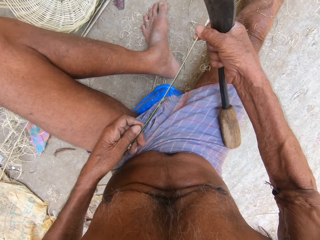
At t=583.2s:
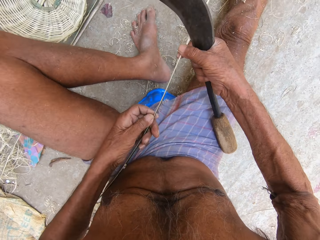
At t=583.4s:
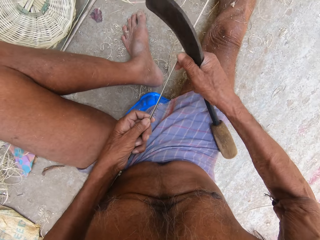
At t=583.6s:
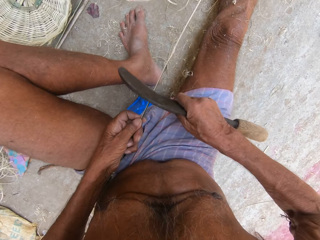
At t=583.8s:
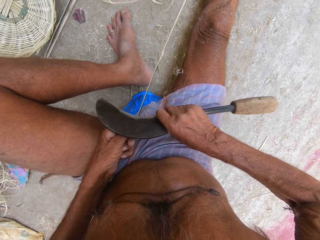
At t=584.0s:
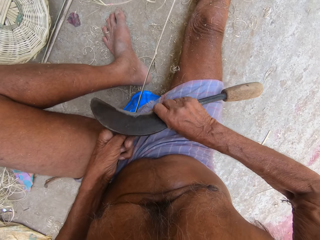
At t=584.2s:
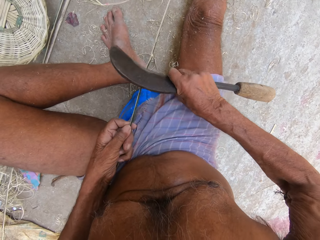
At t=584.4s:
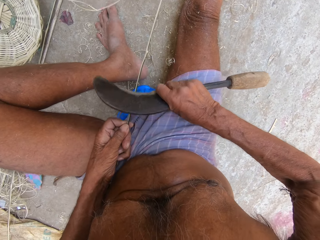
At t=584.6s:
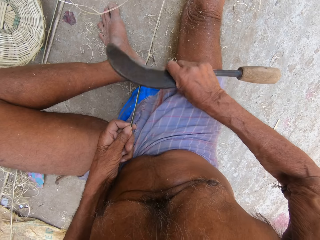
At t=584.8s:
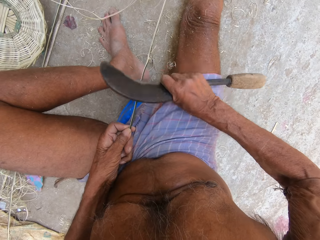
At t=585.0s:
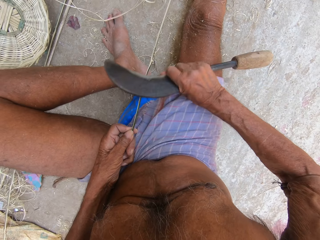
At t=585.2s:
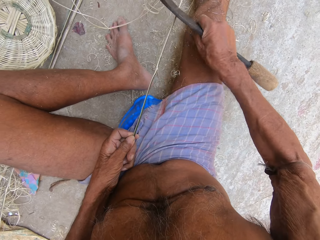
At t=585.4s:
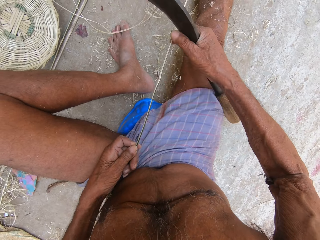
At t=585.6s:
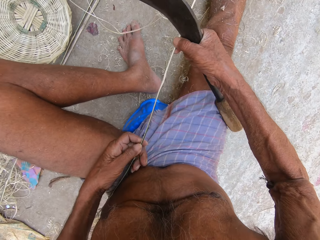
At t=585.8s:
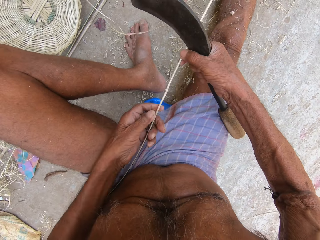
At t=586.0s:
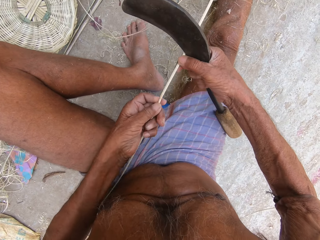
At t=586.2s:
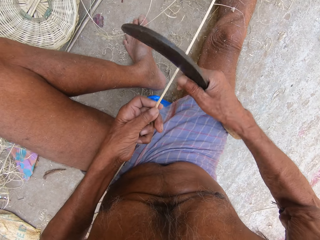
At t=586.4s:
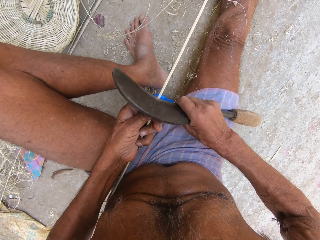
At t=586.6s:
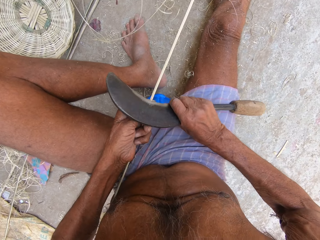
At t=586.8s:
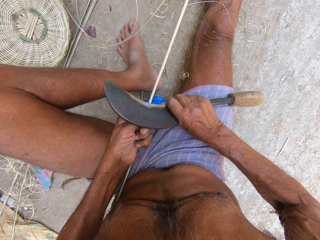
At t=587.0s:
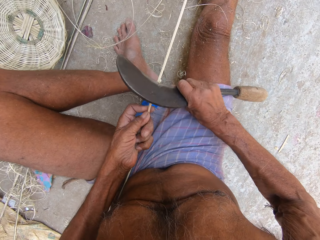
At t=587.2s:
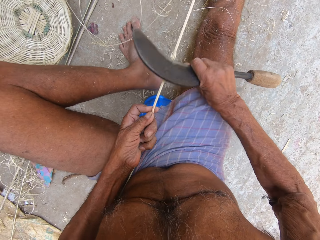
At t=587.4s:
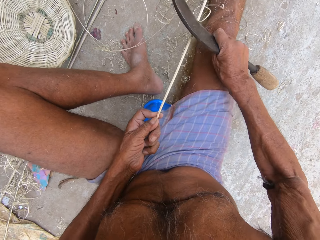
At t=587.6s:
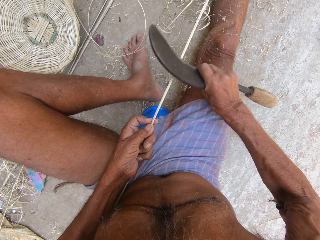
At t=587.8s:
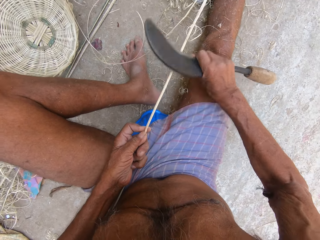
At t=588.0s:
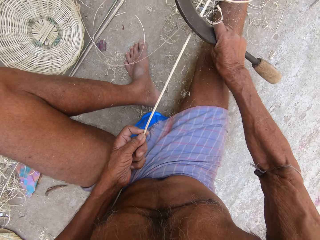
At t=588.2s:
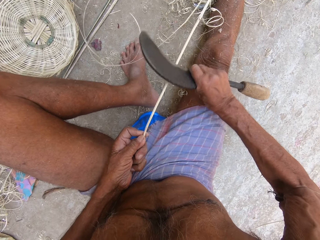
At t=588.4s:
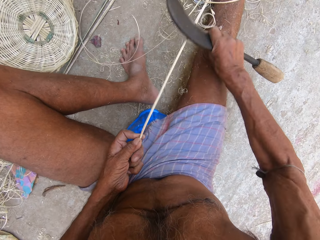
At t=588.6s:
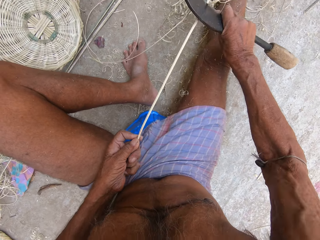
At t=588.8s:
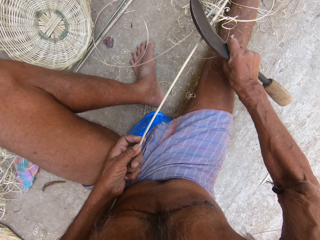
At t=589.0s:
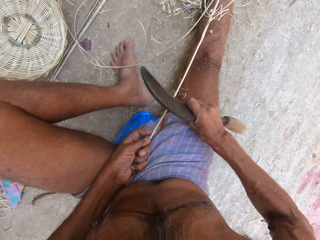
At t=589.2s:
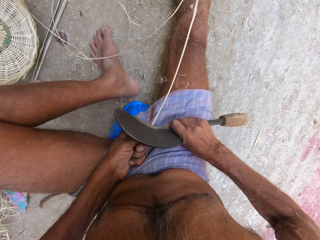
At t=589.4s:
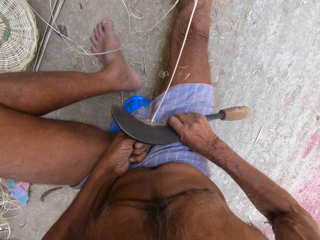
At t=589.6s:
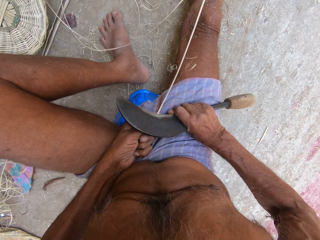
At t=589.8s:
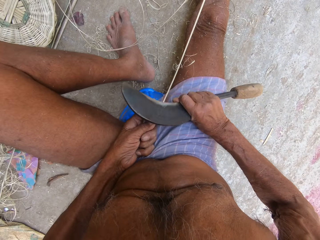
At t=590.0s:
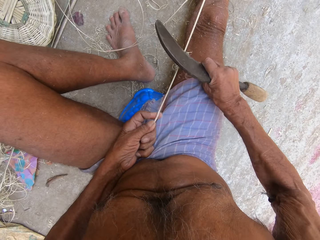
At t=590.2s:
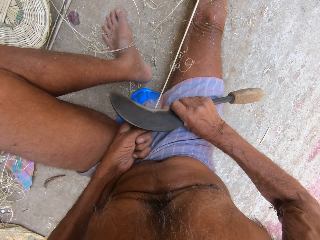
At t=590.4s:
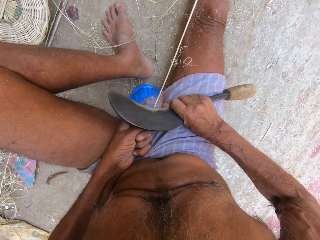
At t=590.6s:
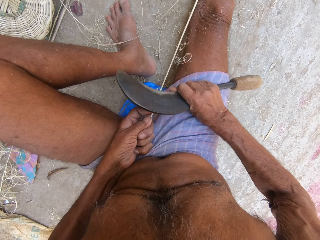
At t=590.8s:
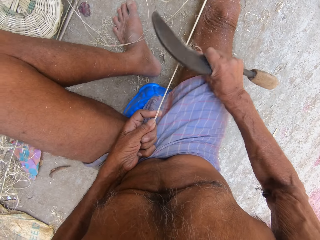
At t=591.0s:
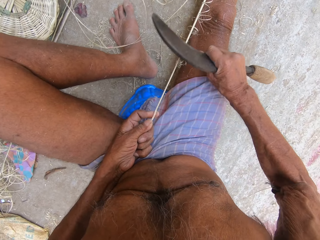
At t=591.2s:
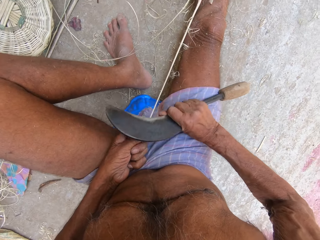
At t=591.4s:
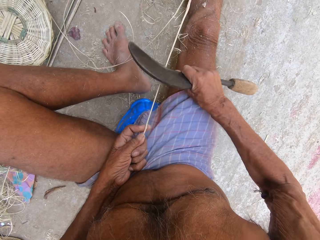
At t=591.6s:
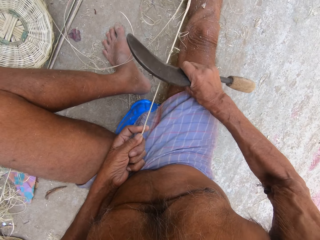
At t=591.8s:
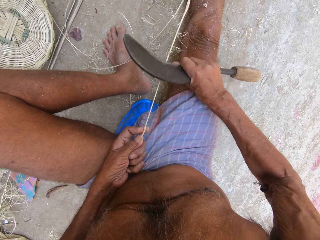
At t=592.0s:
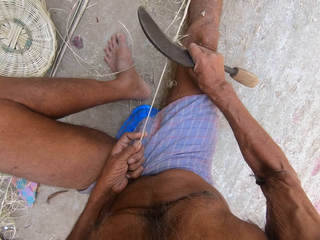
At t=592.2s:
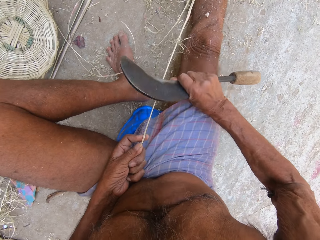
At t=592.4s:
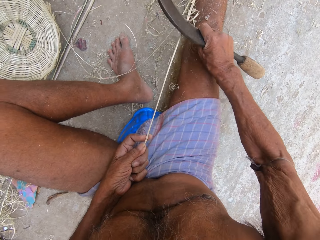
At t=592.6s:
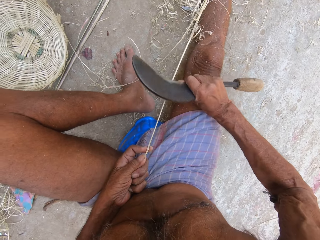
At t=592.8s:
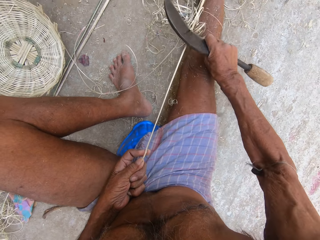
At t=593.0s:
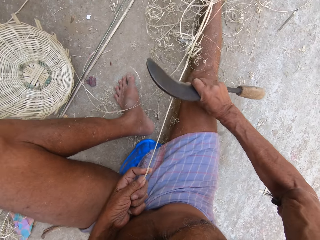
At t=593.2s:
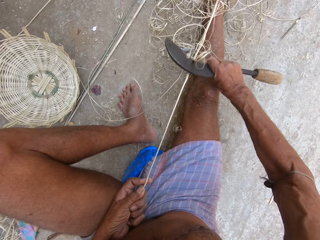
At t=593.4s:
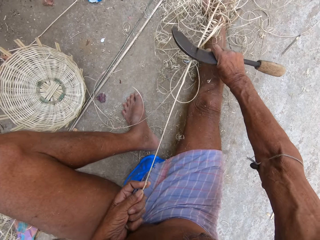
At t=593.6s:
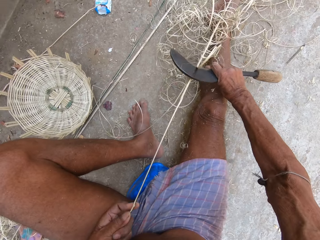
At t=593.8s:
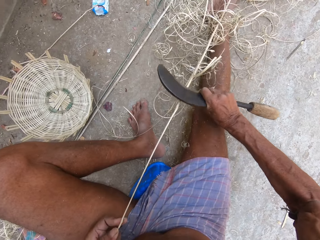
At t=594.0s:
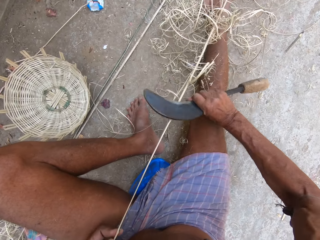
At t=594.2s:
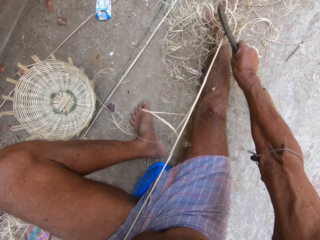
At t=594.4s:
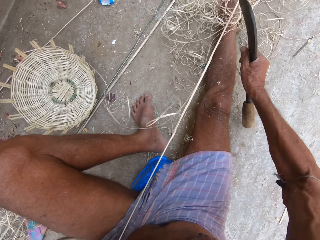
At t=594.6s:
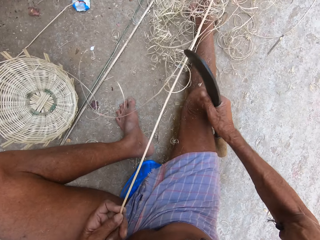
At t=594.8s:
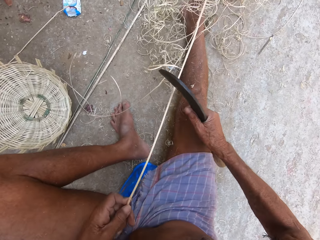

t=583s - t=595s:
The camera wearer moves the left hand upwards the plant fiber. They shape the plant fiber with the knife. They move the left hand upwards the plant fiber. They shape the plant fiber with the knife.

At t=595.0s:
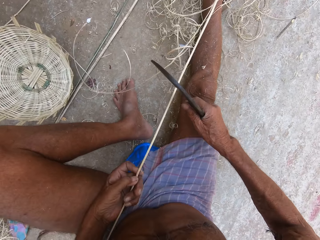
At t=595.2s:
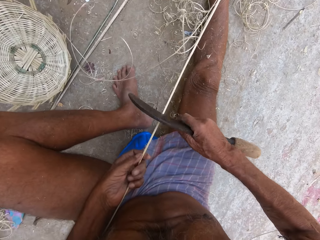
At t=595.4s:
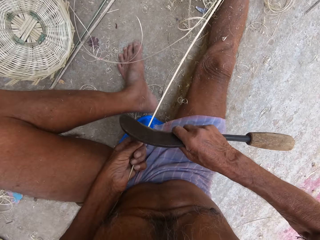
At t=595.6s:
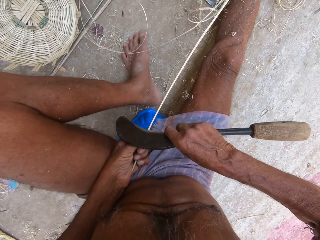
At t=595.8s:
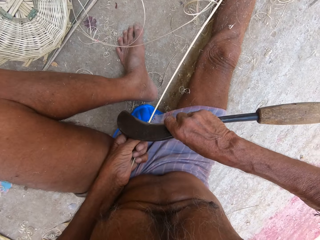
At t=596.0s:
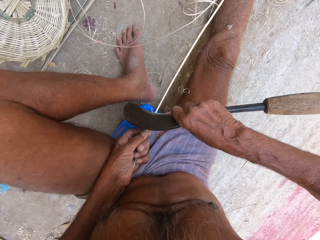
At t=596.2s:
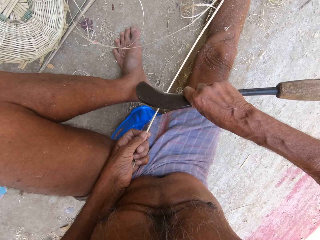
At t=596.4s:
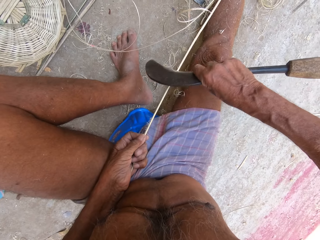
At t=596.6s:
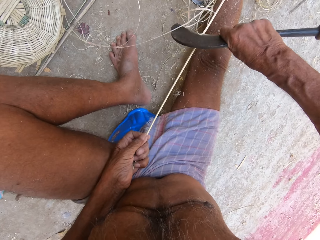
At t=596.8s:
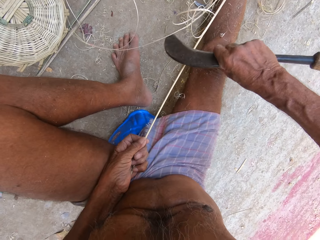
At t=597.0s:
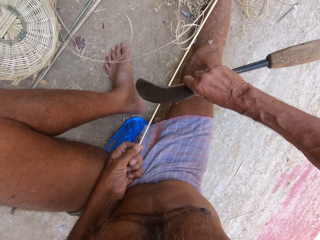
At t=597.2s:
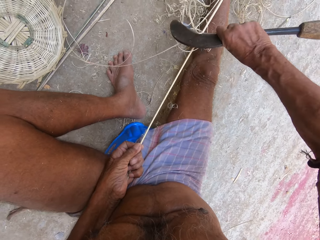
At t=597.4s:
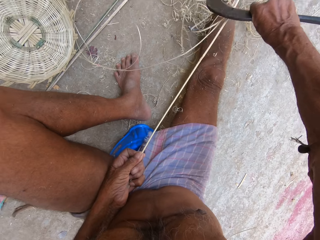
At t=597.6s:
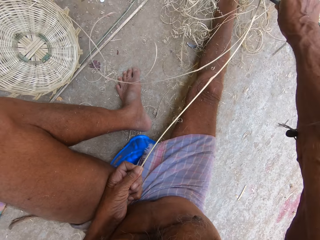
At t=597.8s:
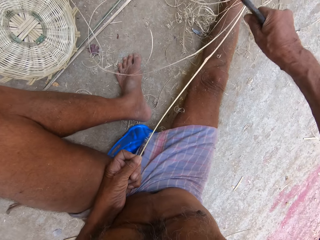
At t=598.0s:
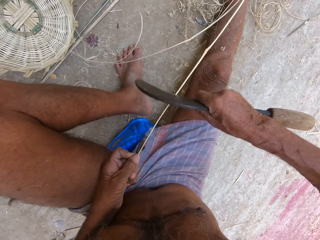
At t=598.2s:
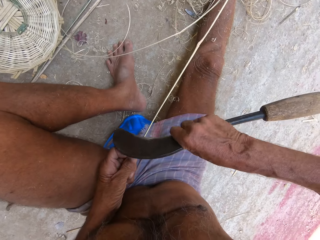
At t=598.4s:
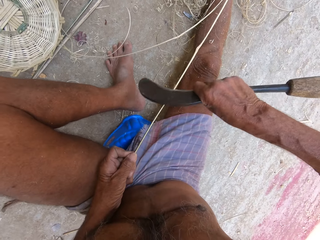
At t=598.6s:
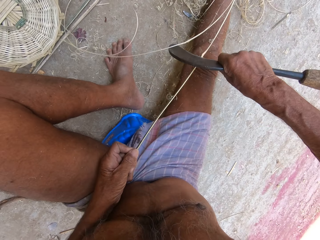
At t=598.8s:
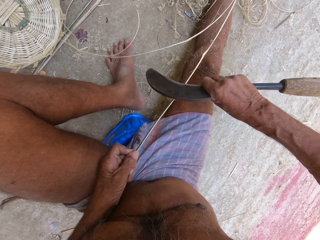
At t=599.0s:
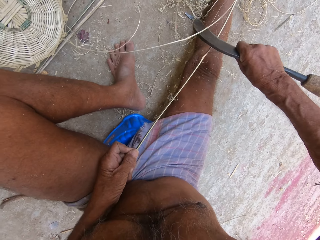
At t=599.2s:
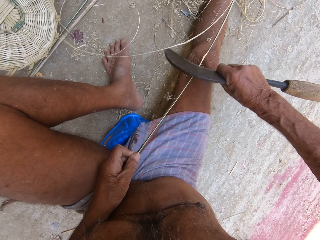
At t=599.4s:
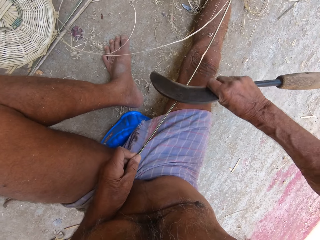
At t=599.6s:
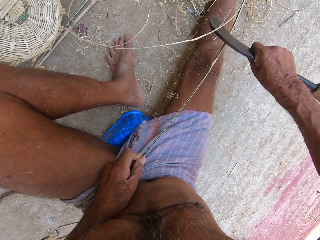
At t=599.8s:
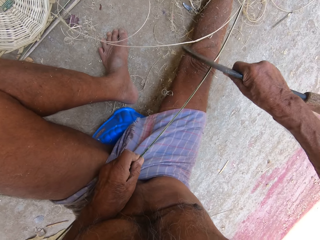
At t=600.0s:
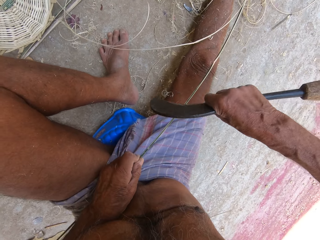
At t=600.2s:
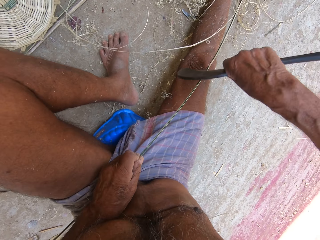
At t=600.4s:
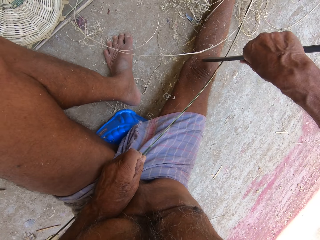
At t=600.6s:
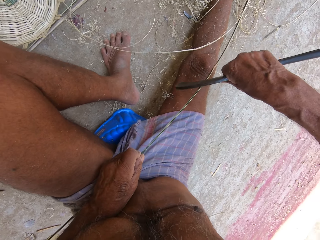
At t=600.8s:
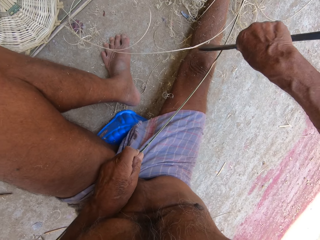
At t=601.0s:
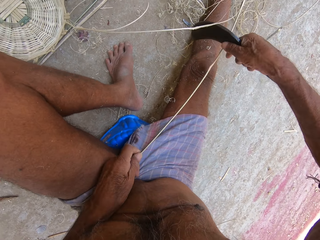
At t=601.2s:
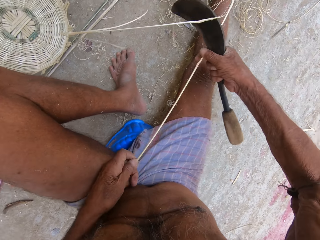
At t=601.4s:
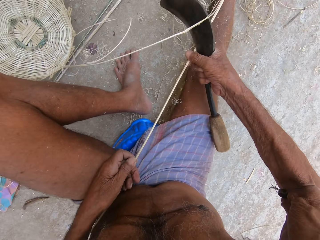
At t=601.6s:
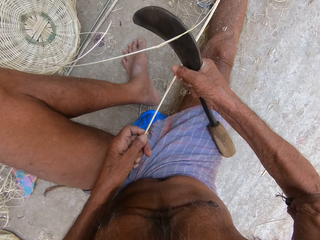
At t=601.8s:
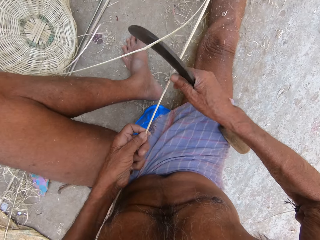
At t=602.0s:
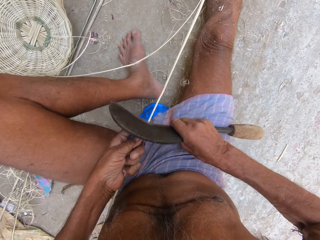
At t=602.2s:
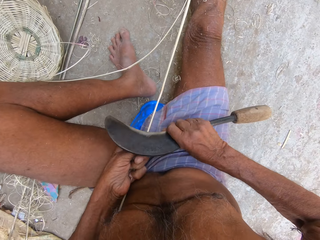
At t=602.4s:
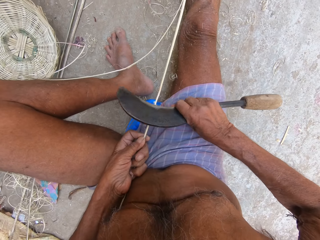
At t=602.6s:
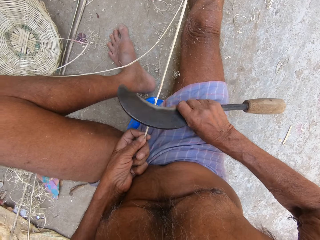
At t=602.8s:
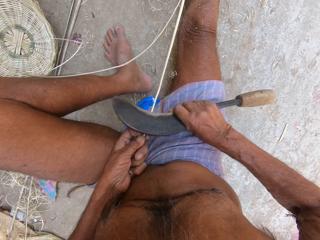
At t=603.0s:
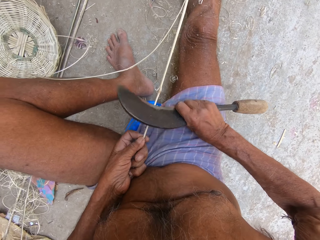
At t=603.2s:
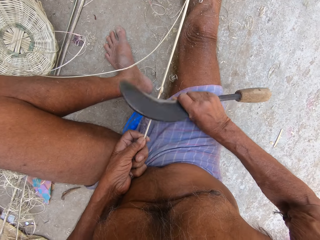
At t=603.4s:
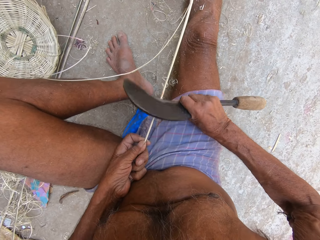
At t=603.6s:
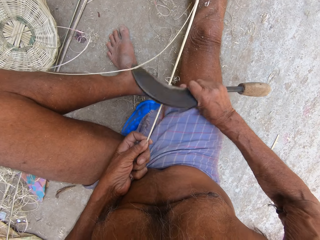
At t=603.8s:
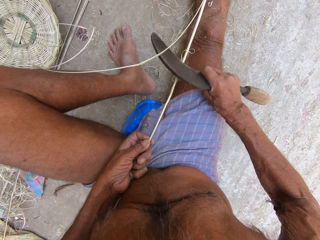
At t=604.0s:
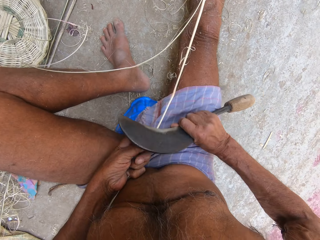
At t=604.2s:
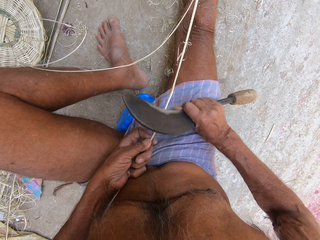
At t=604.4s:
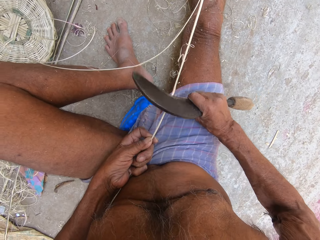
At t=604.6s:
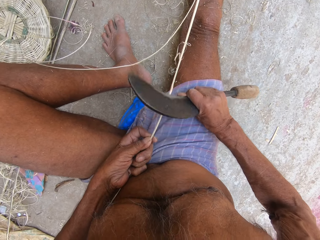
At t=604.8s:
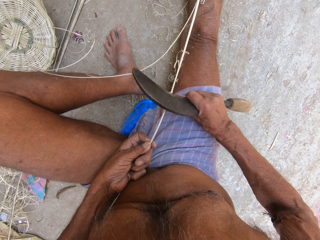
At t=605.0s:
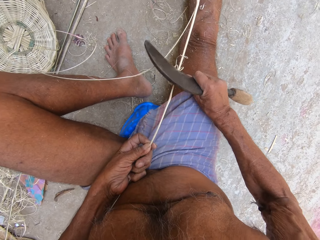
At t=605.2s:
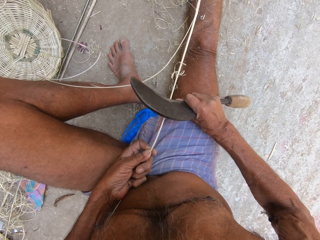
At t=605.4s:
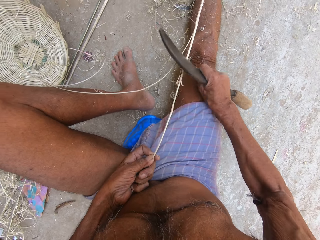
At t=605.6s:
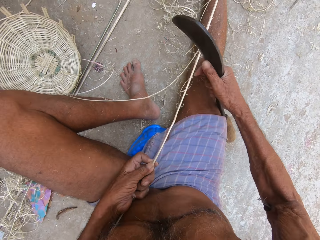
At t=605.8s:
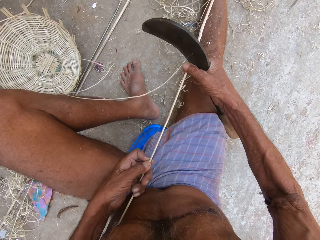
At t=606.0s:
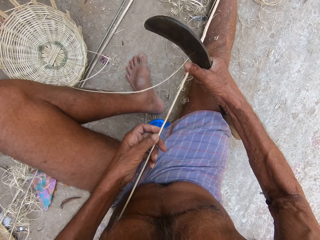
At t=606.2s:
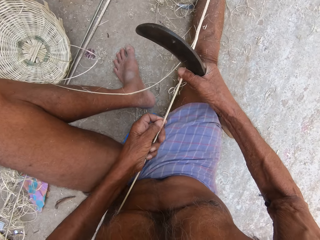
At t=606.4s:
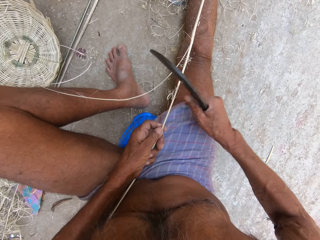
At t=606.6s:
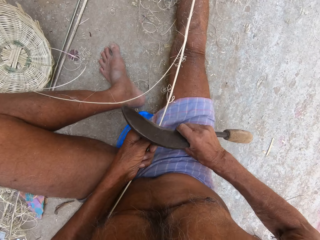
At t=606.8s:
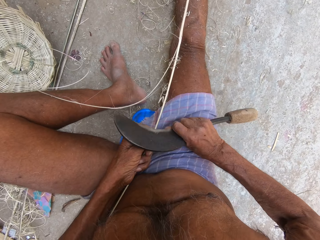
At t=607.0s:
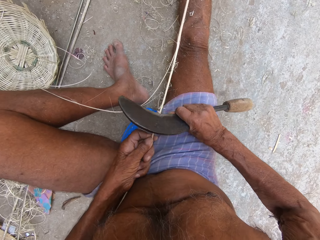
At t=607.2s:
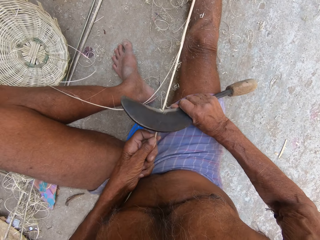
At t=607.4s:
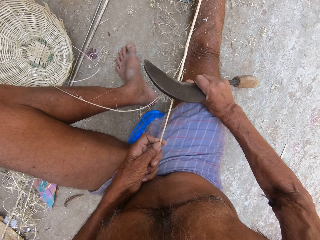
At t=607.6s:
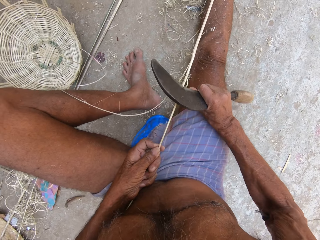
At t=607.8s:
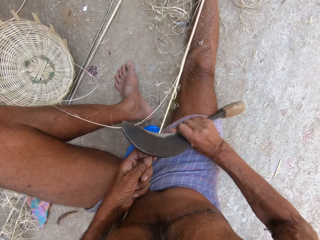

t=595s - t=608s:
The camera wearer moves the left hand upwards the plant fiber. They shape the plant fiber with the knife.
